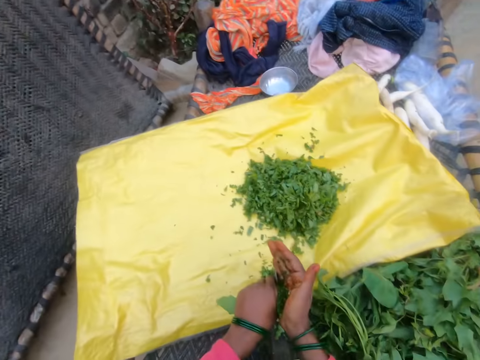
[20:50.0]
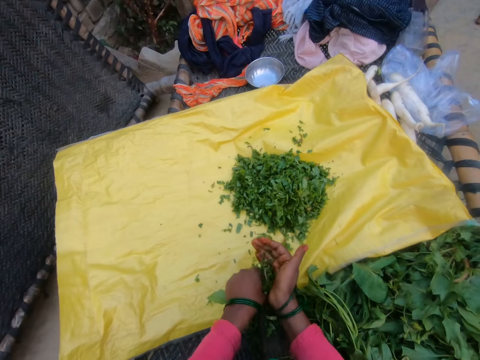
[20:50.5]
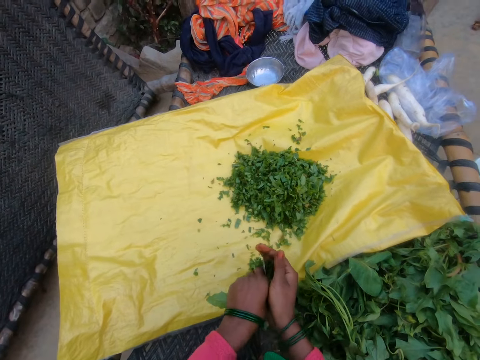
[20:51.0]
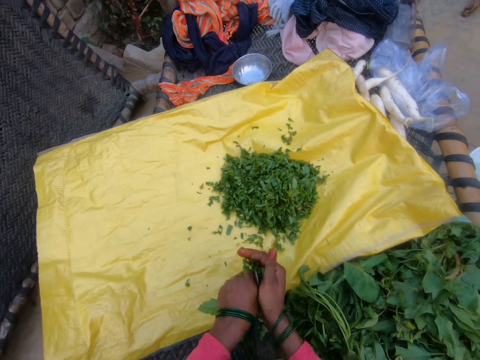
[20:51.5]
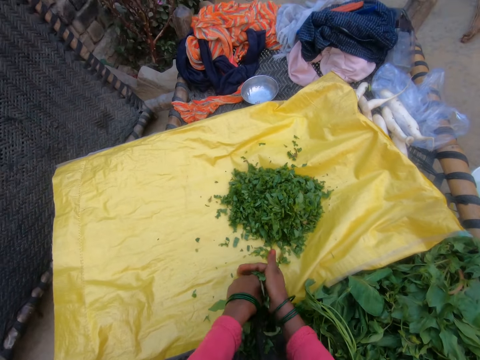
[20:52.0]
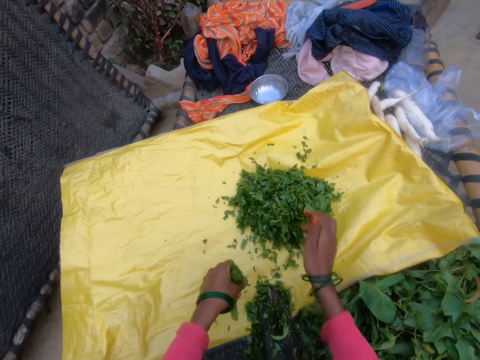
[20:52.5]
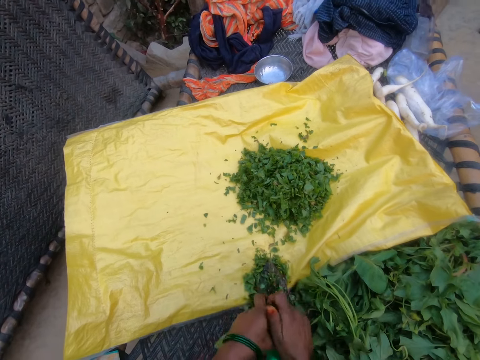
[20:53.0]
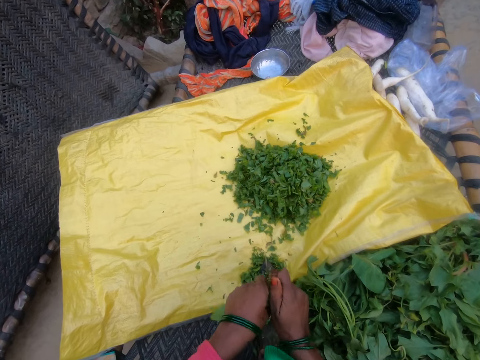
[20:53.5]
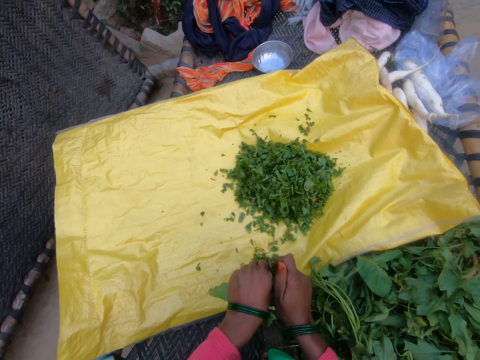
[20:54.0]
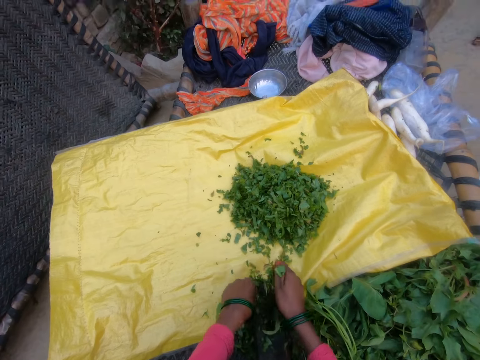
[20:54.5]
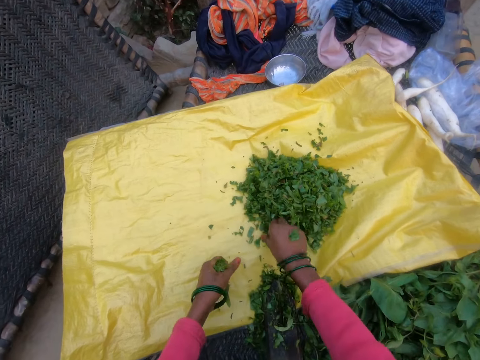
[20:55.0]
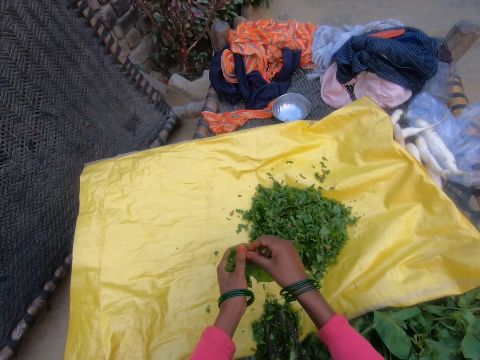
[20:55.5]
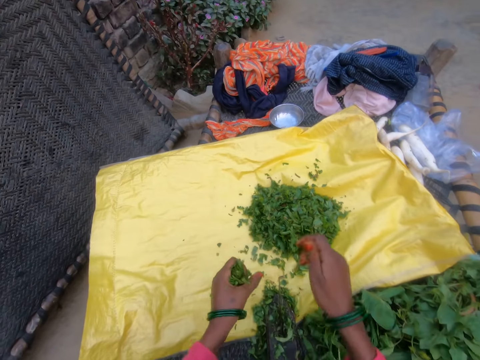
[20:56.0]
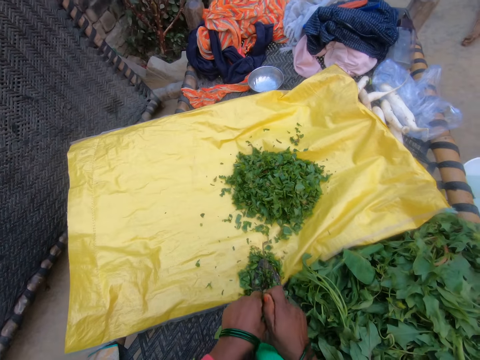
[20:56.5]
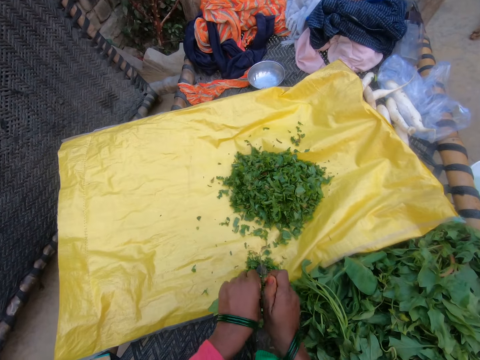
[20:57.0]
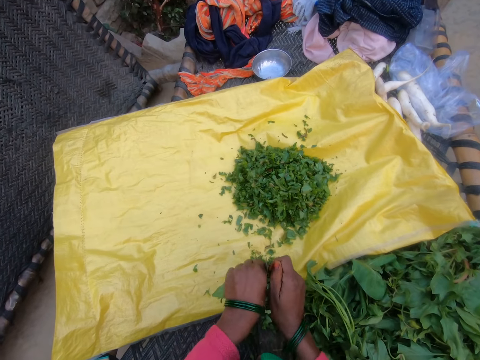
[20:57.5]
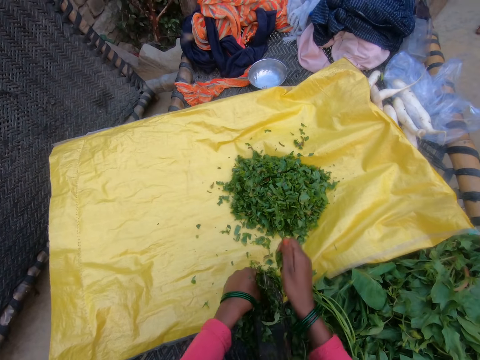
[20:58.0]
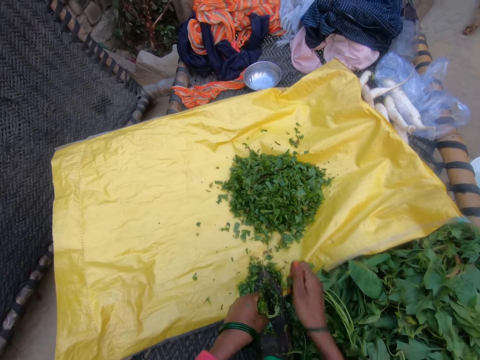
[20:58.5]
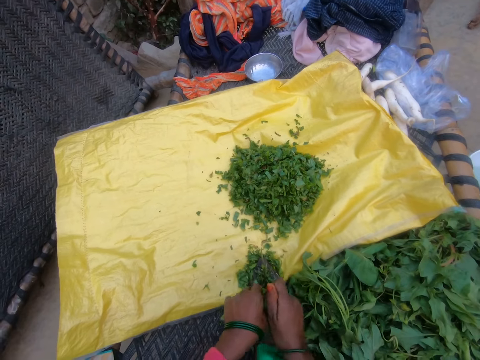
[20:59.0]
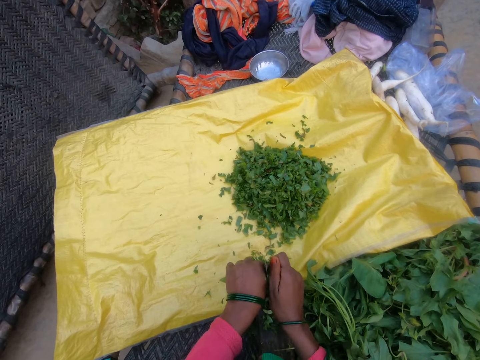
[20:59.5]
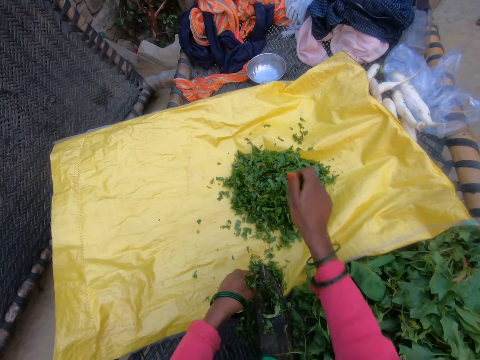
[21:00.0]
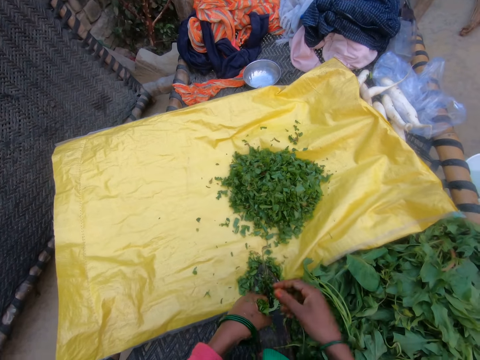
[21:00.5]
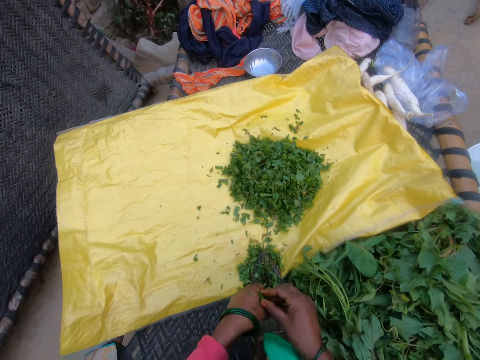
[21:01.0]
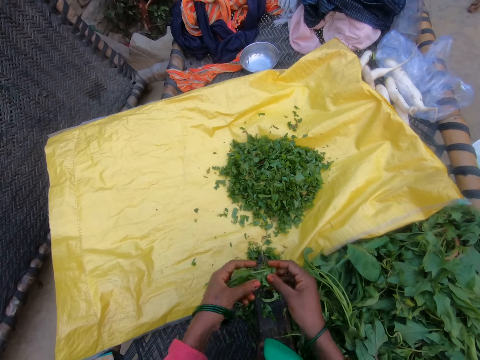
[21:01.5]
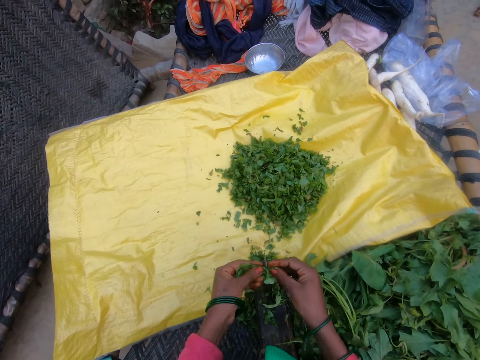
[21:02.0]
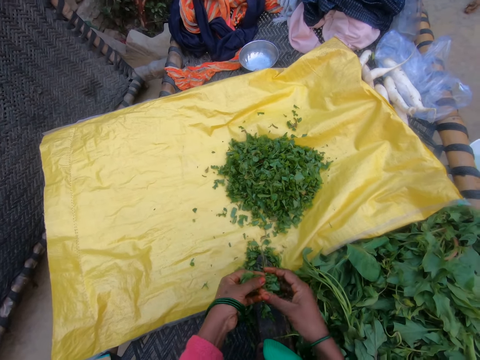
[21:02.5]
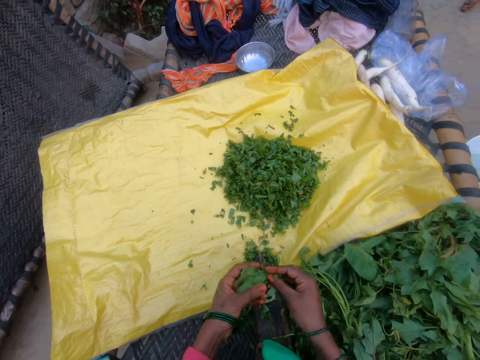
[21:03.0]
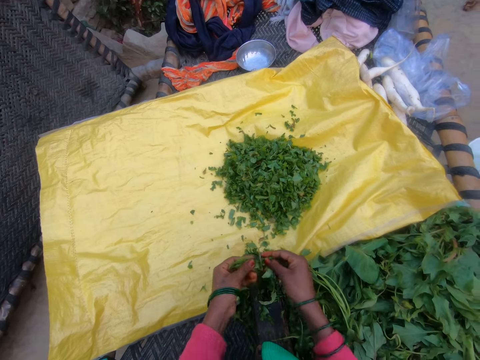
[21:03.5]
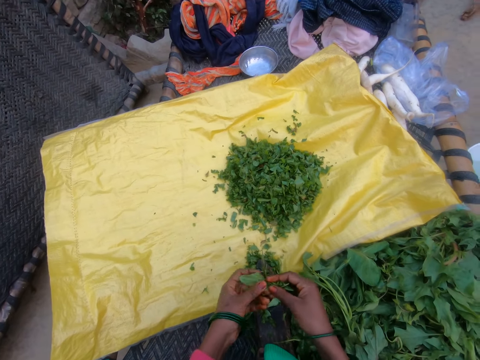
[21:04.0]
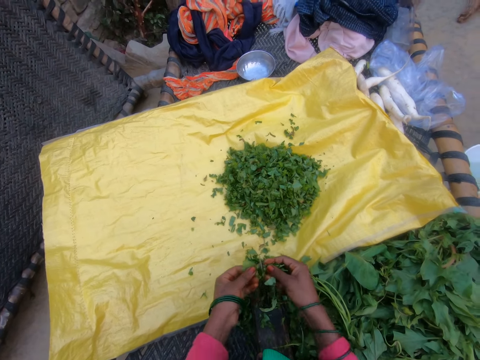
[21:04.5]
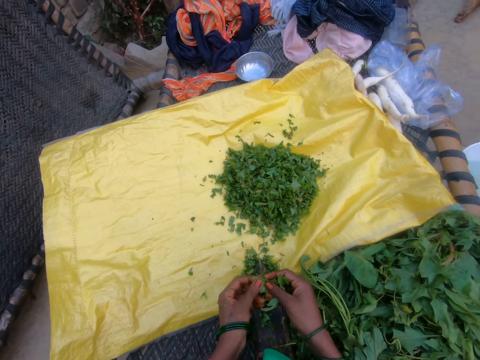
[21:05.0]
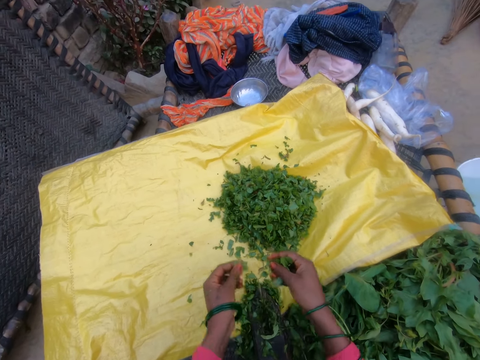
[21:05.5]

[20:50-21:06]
The camera wearer cuts the gathered vegetable with the cutting tool. They drop the cut vegetables on the sack. They cut the gathered vegetable with the cutting tool. They drop the cut vegetables on the sack. They pick up the piece of vegetable with the hand. They cut the gathered vegetable with the cutting tool. They put the vegetable on the sack. They cut the vegetable. They drop the cut vegetables on the sack. They cut the gathered vegetable with the cutting tool. They cut the vegetable.

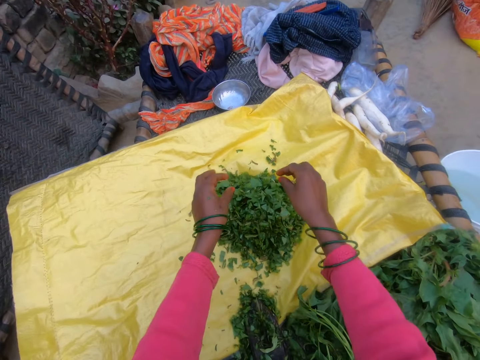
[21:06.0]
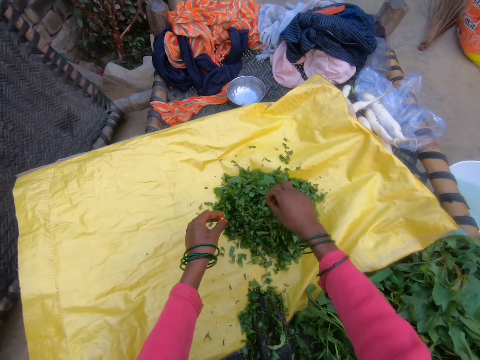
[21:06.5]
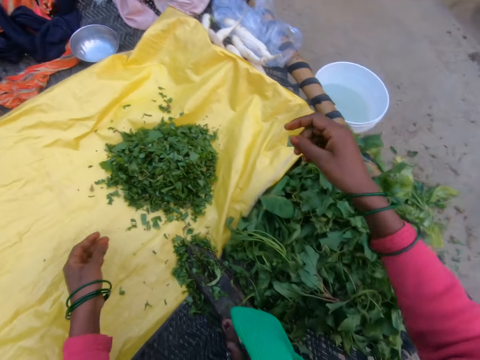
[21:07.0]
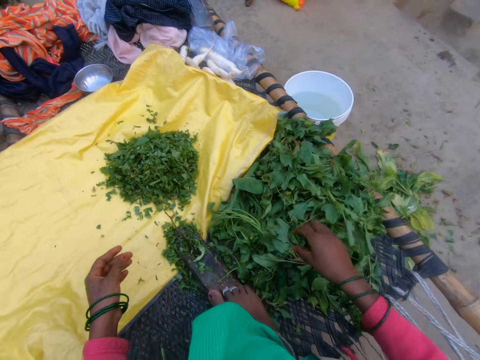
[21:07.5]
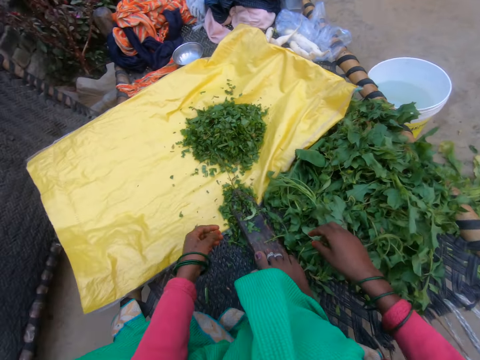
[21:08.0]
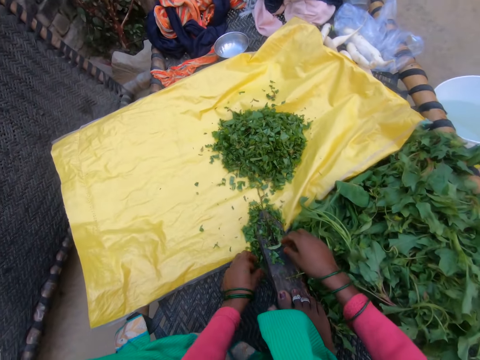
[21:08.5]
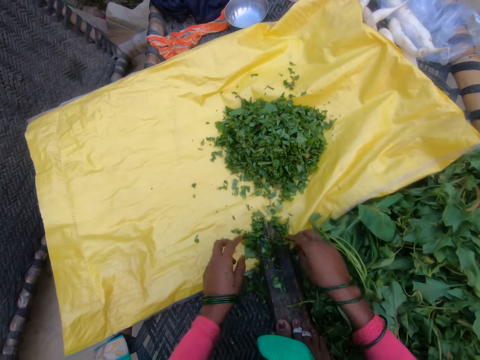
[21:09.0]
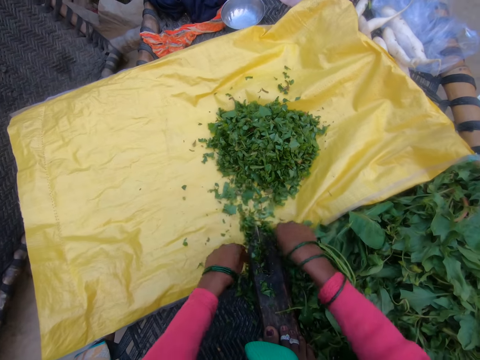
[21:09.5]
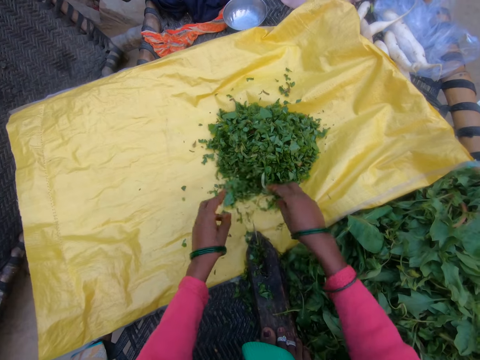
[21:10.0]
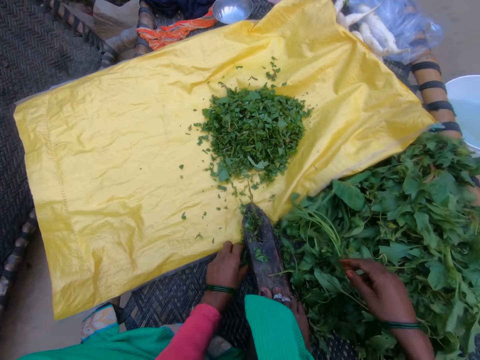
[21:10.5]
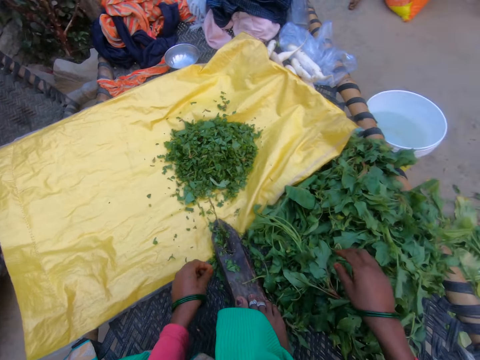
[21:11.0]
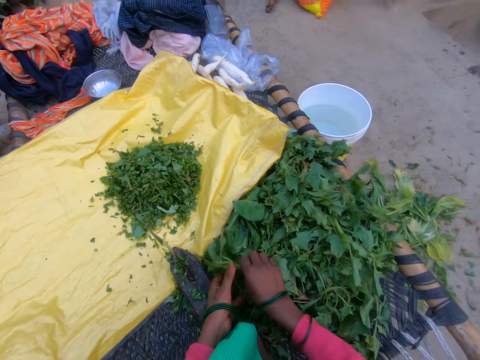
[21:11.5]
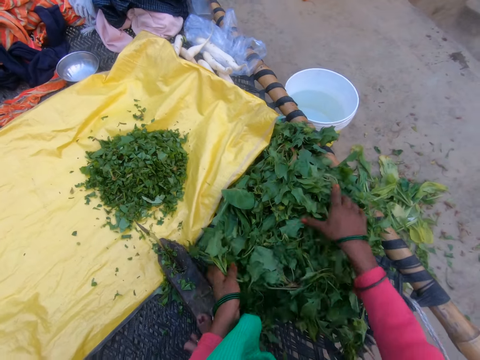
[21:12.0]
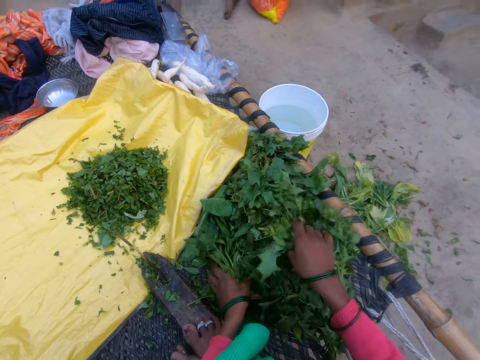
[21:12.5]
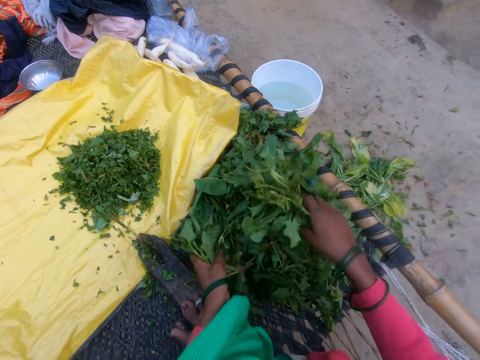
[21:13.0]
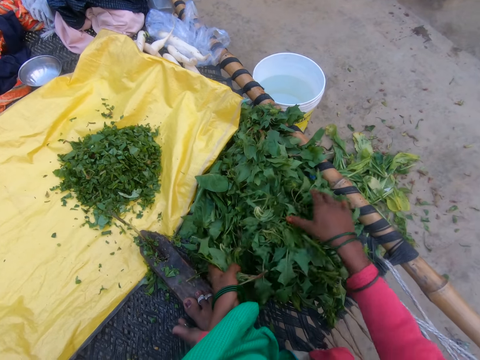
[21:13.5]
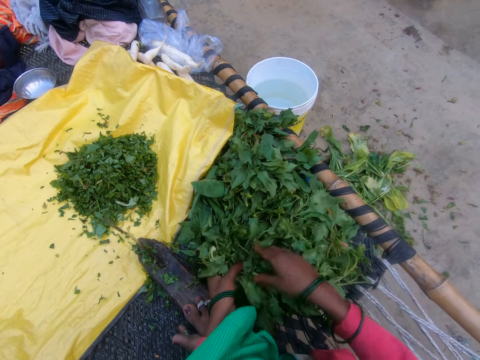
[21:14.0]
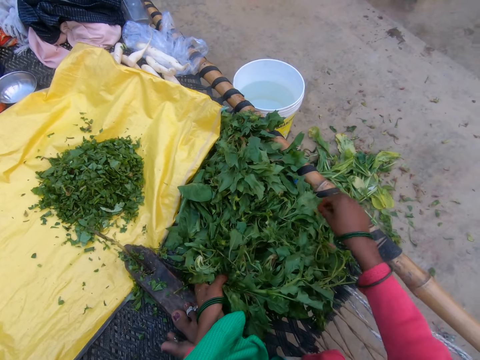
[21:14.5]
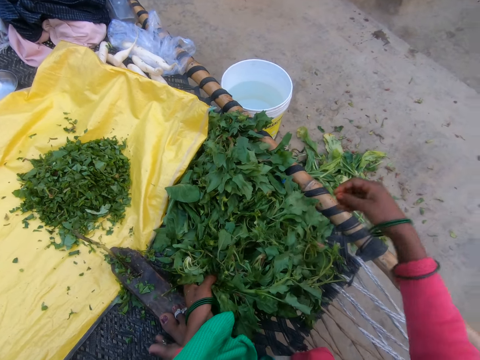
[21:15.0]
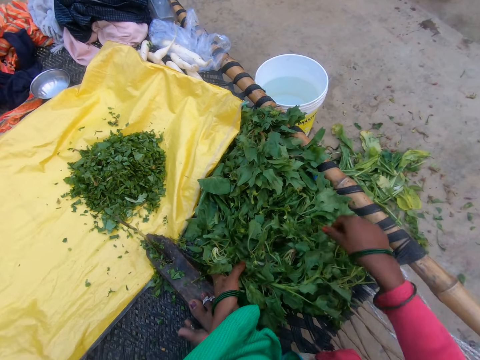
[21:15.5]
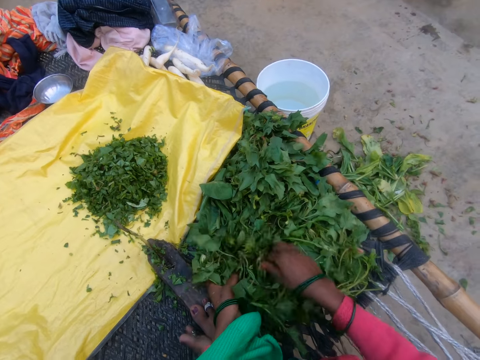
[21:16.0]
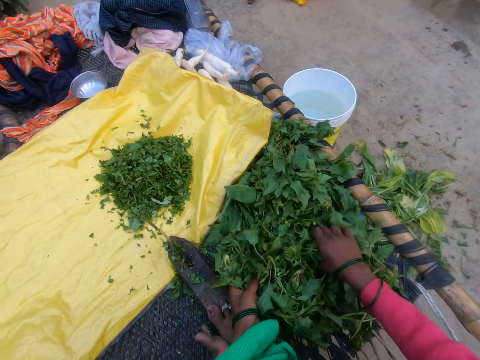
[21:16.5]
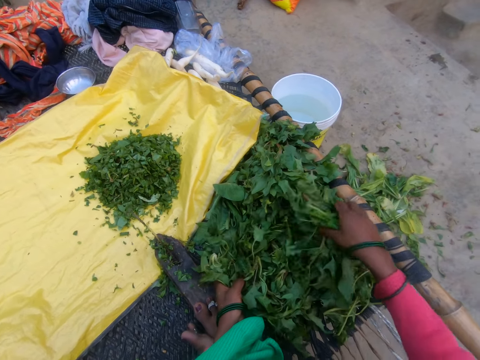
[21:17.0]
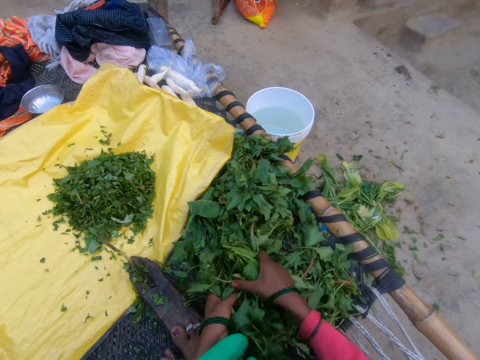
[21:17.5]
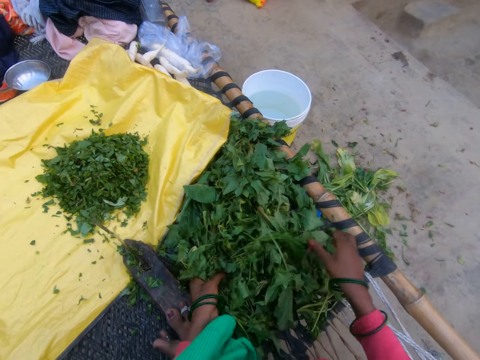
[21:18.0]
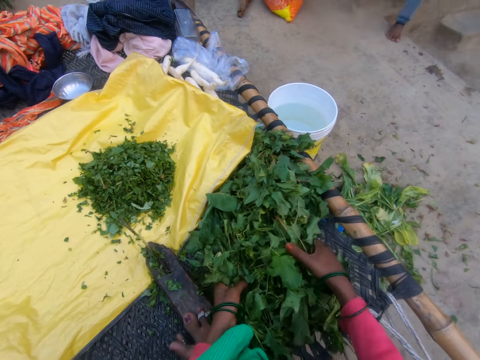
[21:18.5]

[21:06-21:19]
The camera wearer drops the cut vegetables on the sack. They pick up the piece of vegetable with the hand. They move the vegetable on the sack. They dust the work surface. They gather plucked vegetables. They shake the vegetable. They pick away the piece of vegetable with the hand. They collect the vegetable.
